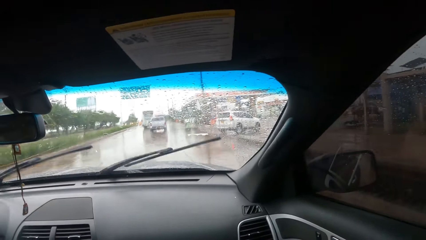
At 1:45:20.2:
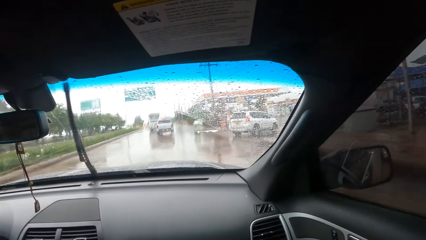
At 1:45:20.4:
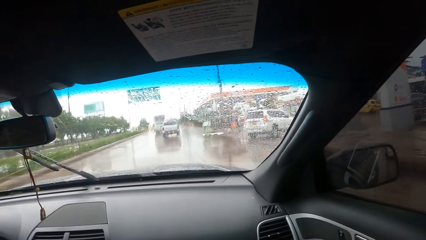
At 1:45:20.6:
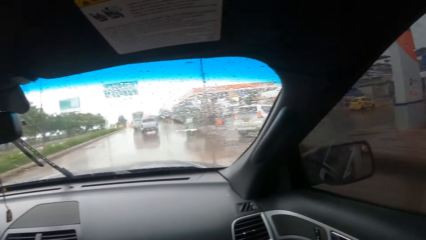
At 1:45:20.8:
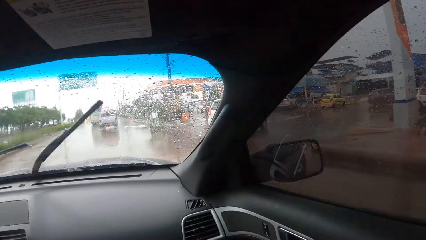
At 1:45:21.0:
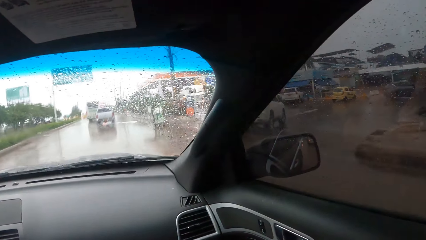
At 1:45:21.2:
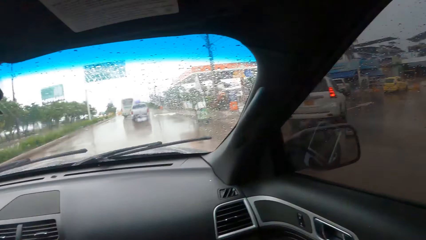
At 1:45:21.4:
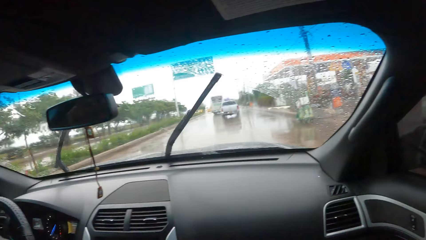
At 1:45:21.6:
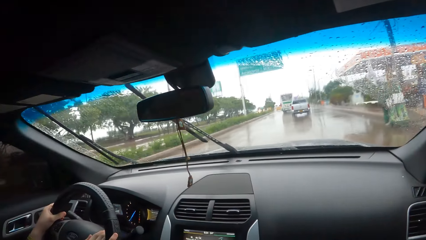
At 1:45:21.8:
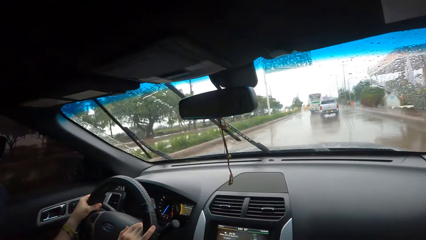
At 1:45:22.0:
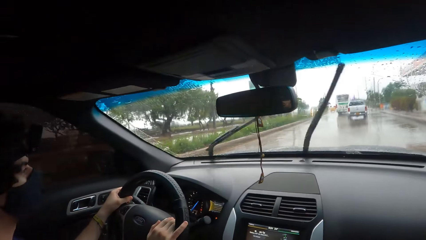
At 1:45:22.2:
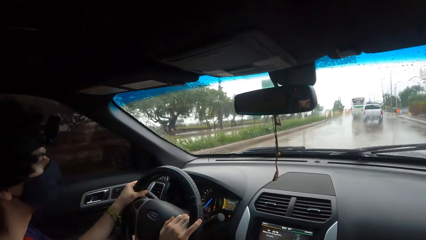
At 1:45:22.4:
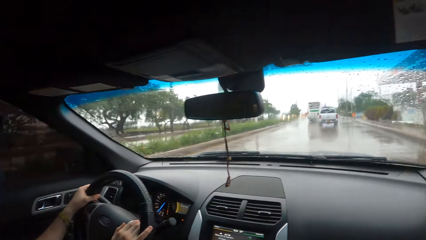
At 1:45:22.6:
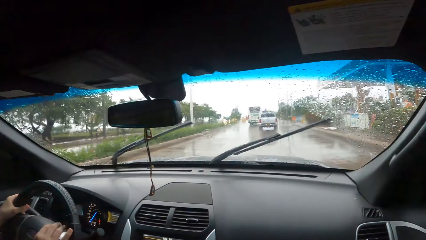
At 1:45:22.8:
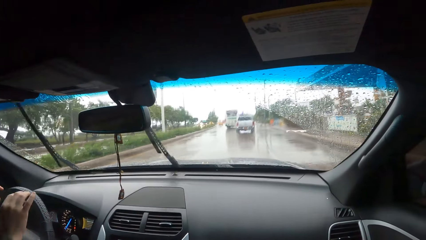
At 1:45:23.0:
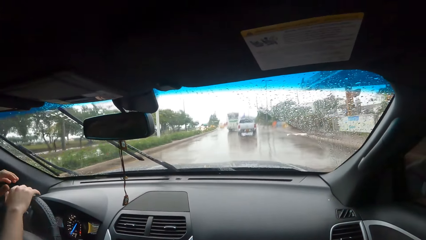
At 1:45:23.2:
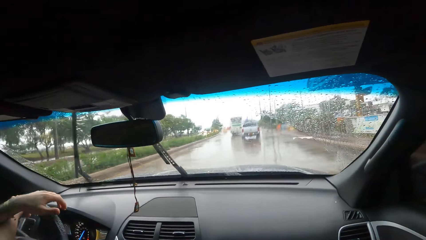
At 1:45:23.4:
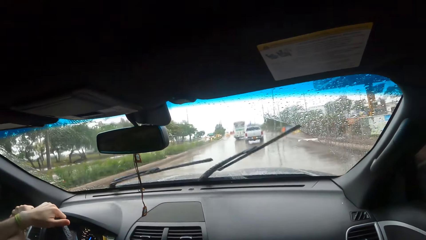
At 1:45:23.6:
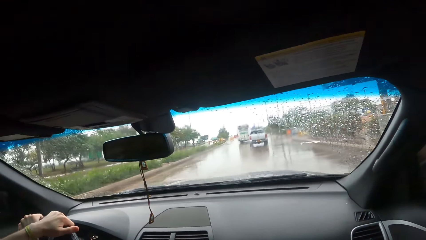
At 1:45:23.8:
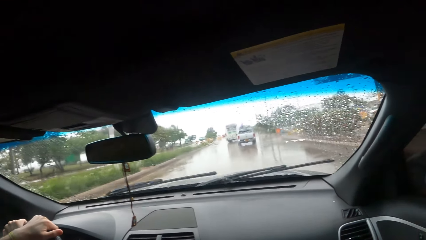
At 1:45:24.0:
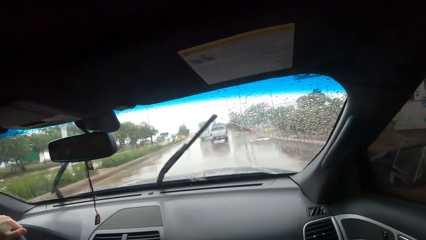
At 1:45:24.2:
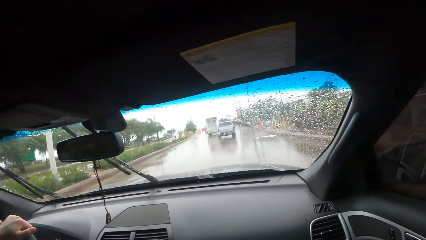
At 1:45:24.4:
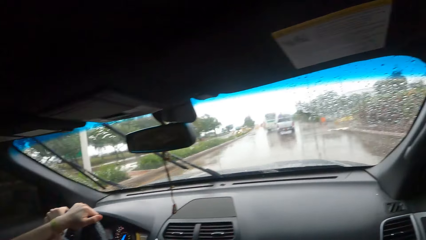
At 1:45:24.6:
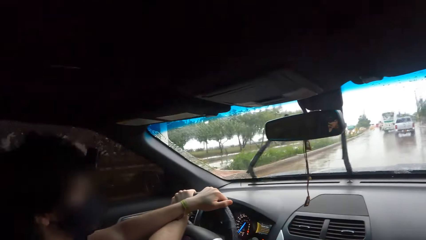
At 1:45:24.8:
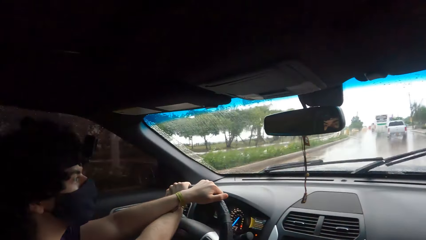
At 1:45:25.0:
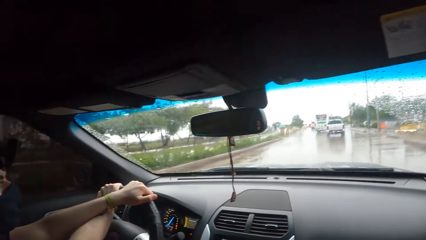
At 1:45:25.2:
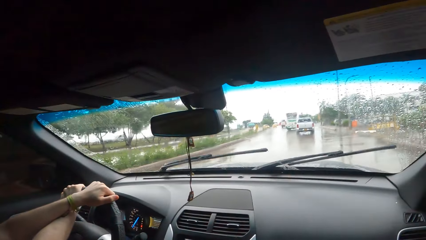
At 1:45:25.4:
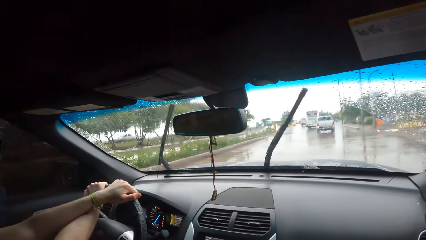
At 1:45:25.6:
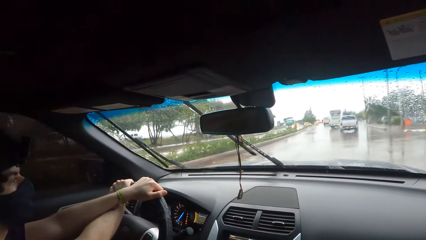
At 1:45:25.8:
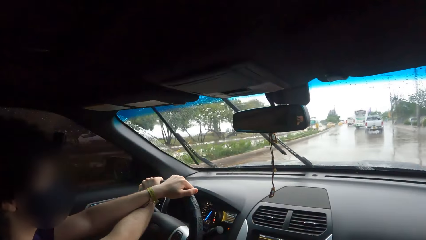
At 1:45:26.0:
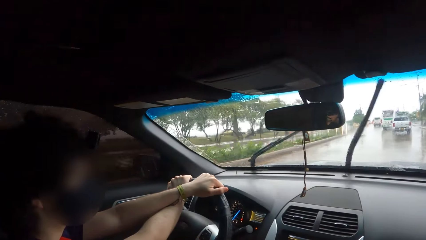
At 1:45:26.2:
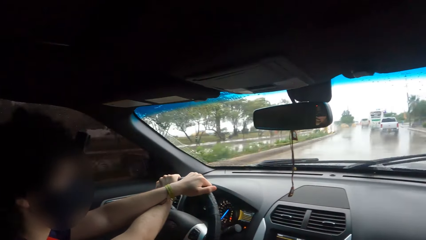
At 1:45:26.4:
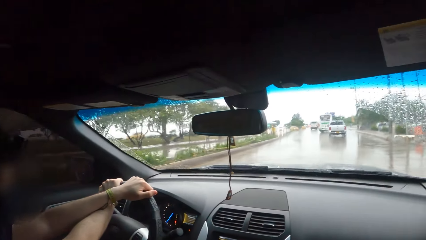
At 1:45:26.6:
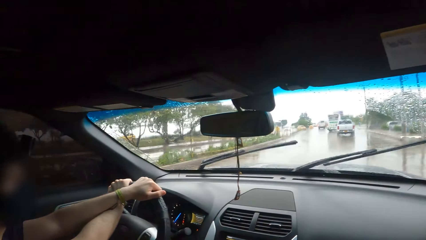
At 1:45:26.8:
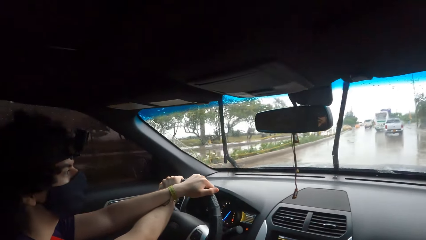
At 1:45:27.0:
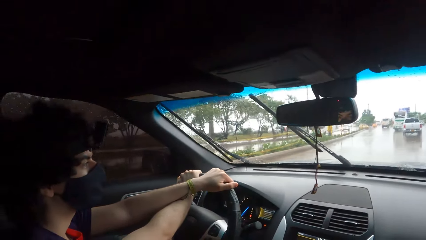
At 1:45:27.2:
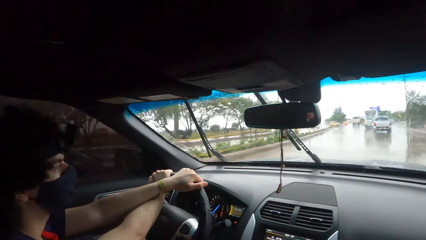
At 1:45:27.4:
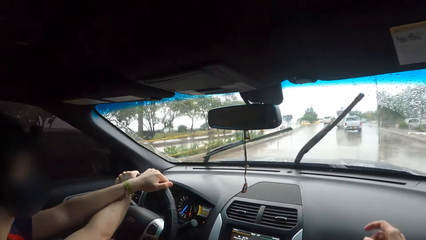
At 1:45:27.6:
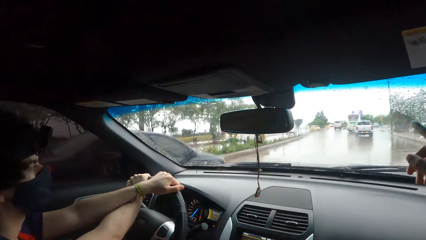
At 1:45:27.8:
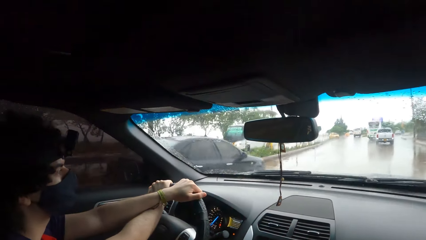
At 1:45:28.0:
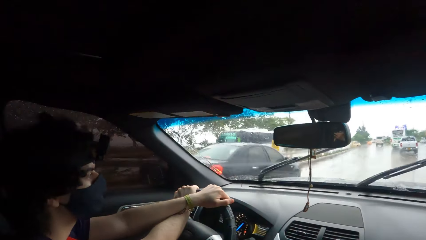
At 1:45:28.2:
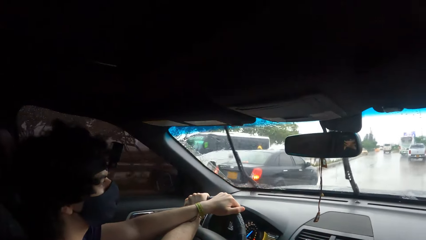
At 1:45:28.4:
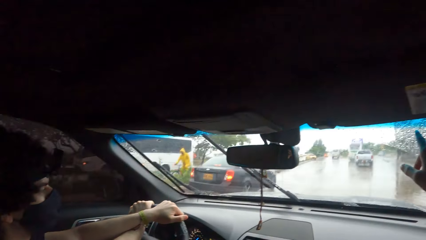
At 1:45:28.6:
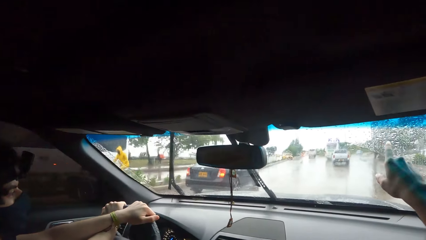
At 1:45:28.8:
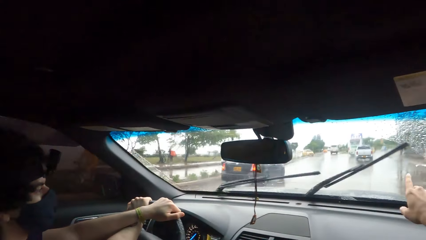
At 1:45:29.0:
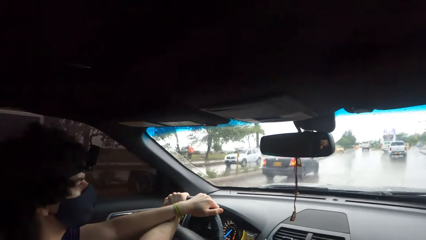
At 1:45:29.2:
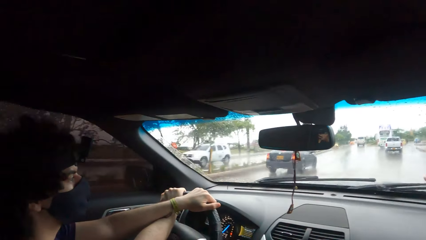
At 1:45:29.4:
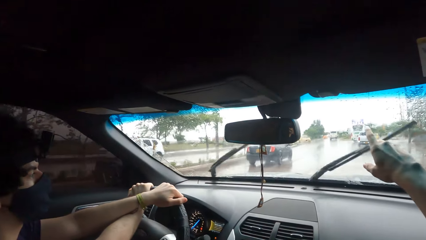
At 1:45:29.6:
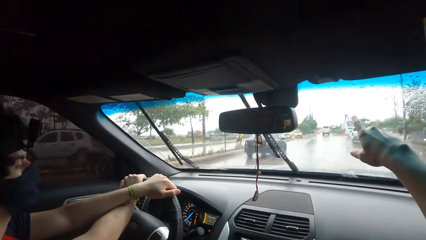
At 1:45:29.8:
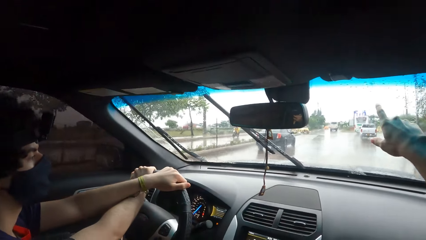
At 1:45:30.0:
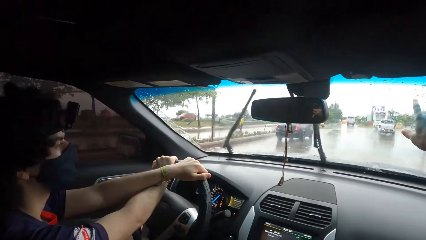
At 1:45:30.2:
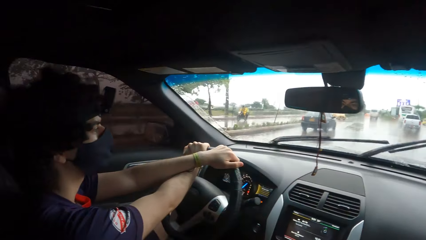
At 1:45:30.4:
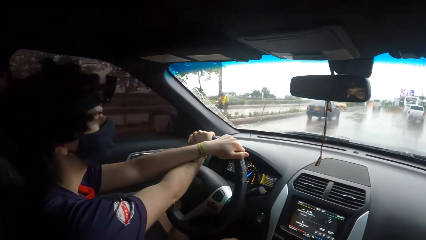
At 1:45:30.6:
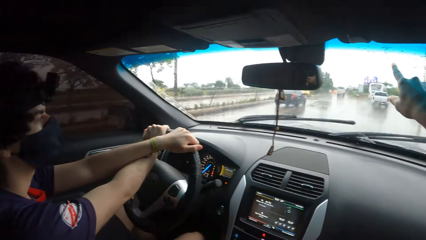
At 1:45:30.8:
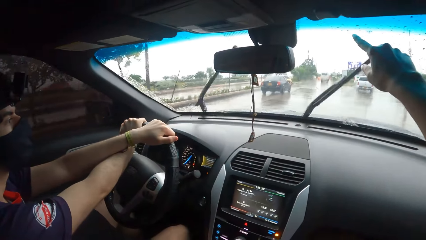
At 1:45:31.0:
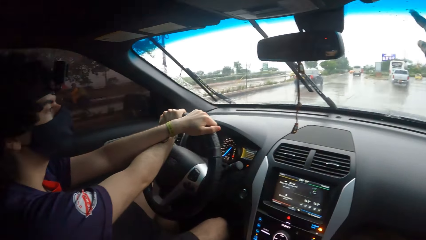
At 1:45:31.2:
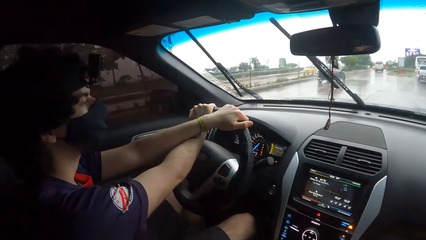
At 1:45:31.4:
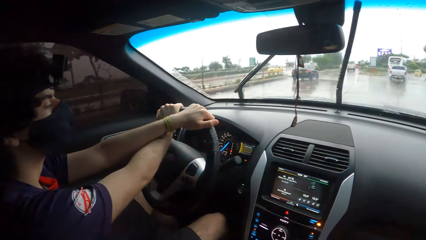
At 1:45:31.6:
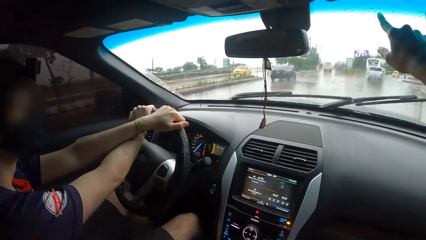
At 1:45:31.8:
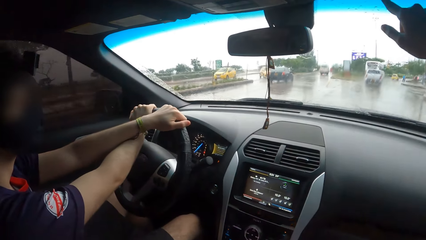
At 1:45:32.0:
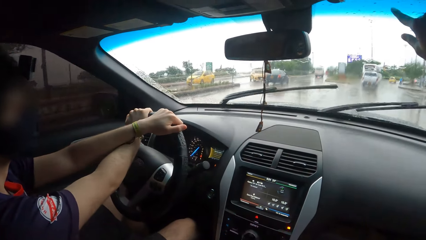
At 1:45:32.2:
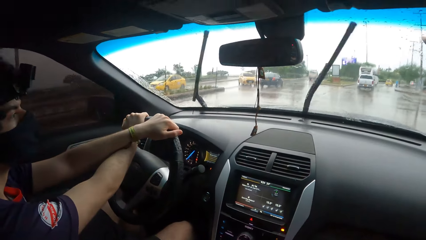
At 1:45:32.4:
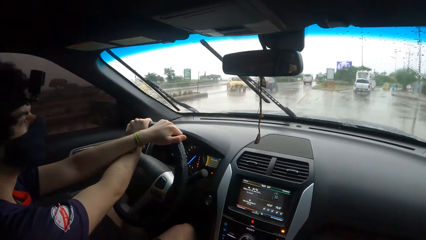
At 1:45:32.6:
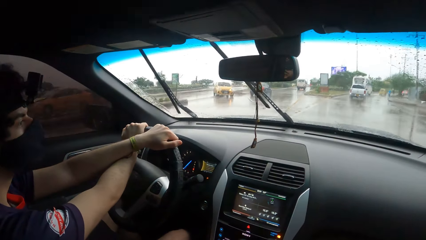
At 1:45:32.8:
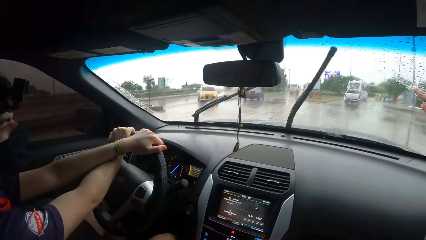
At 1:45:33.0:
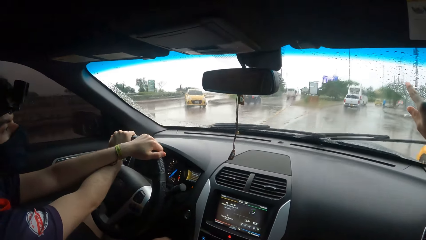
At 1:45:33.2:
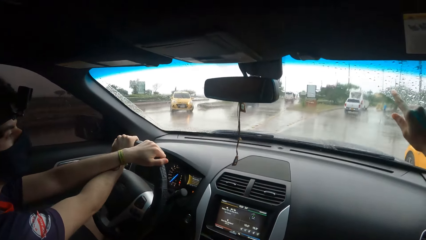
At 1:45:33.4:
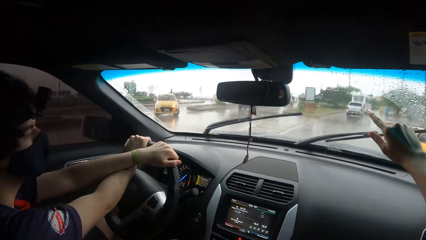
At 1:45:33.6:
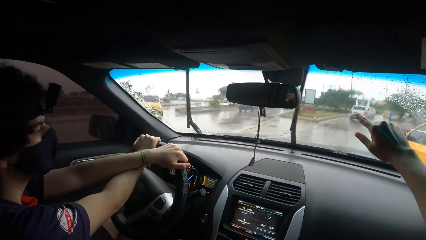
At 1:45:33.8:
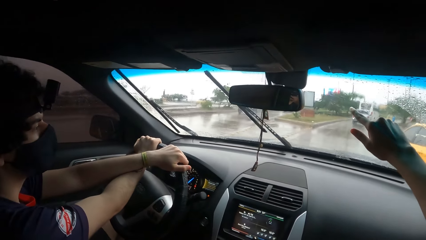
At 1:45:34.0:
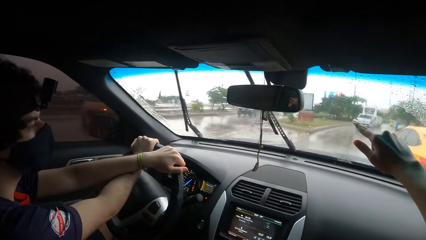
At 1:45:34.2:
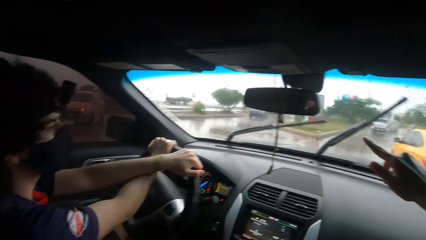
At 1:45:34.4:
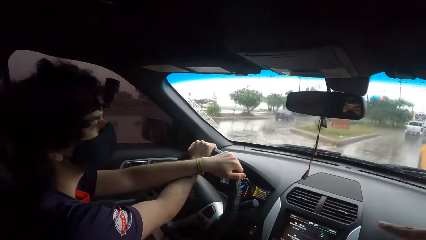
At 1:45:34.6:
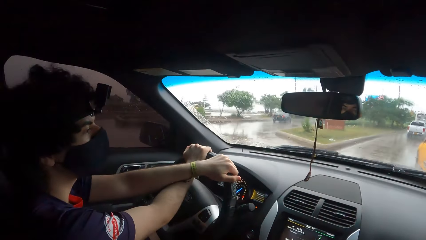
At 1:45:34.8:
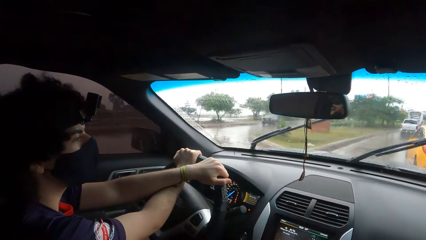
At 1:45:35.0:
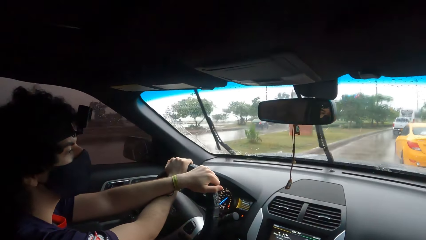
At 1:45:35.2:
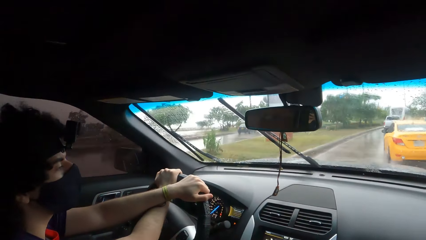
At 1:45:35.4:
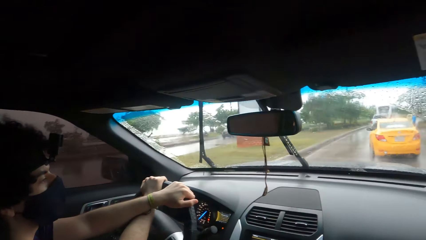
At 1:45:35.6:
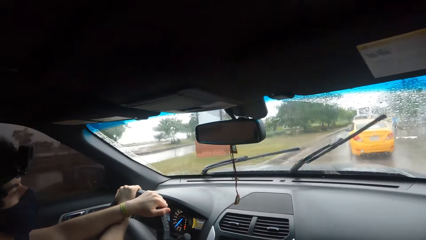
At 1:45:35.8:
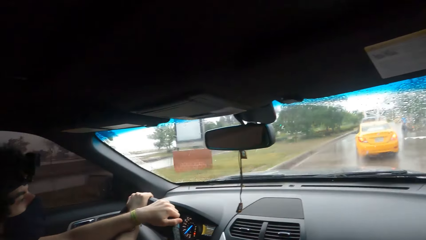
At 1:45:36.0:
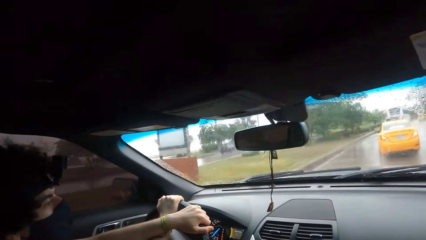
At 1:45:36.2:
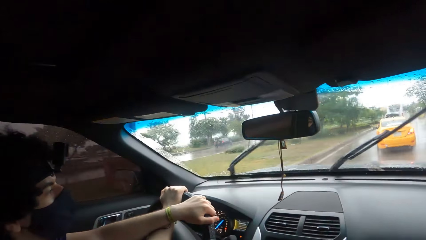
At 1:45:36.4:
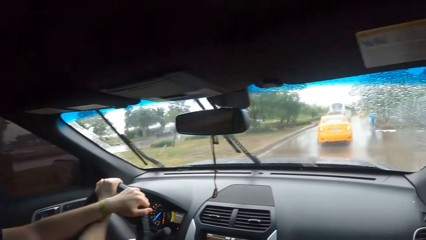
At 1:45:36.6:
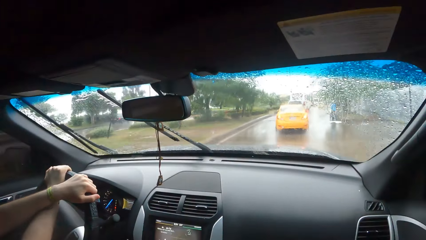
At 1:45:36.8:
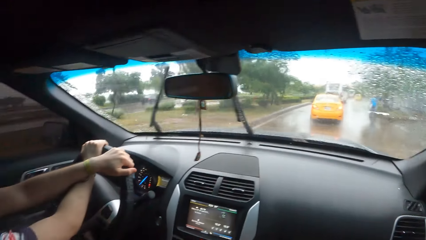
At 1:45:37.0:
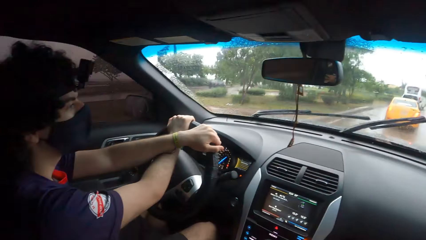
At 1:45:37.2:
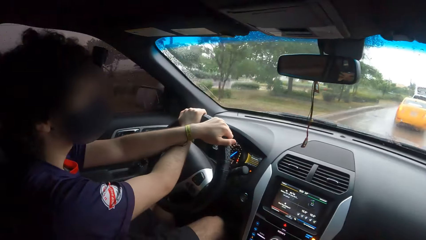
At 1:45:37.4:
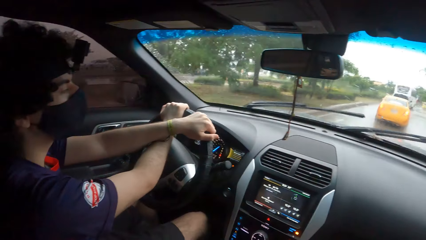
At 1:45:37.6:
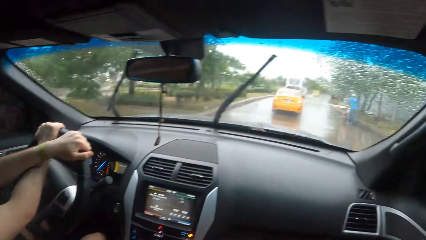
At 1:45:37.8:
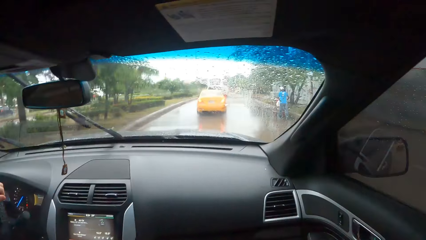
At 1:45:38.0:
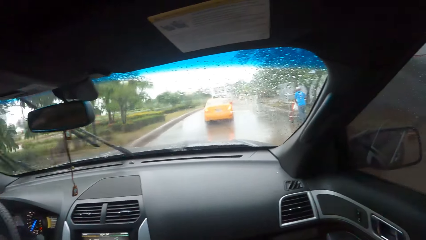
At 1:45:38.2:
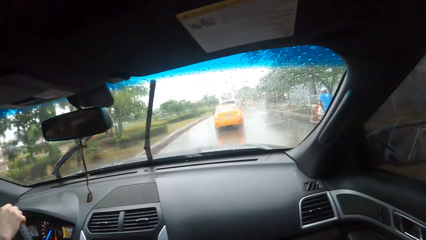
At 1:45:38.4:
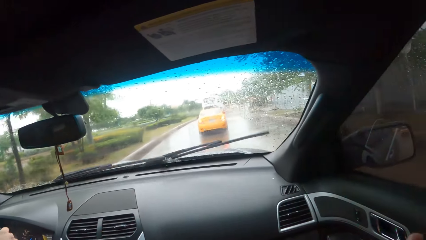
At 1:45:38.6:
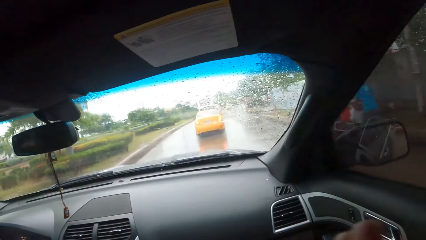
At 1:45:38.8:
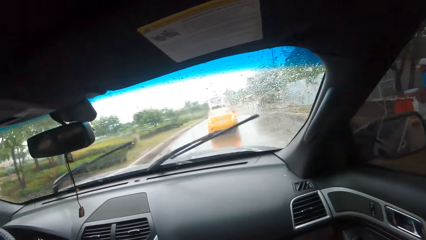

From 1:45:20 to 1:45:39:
A man drives the car. The camera wearer points outside the car. They lift up the hand. The man drives the car on the road.
